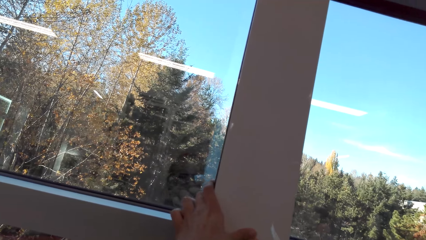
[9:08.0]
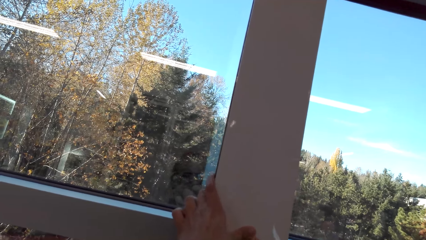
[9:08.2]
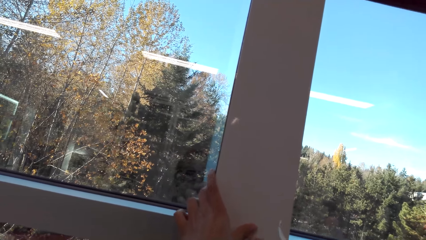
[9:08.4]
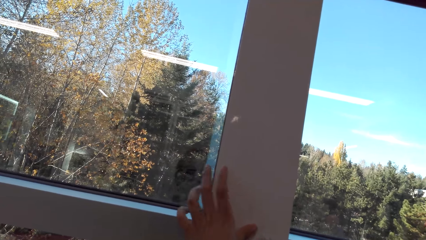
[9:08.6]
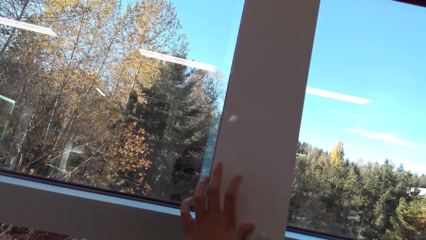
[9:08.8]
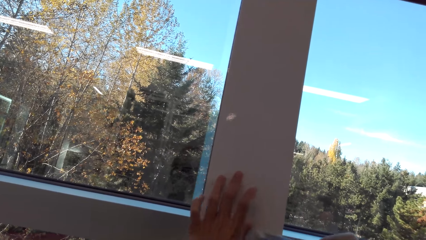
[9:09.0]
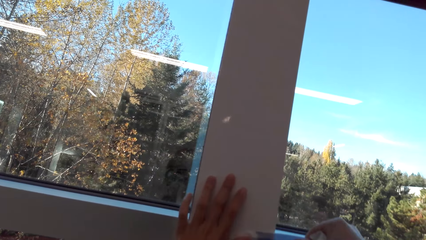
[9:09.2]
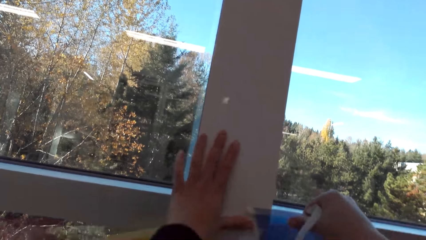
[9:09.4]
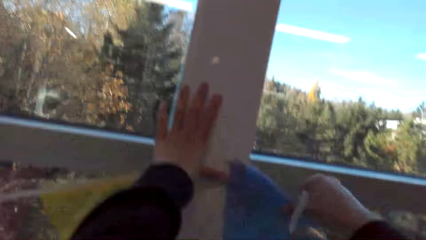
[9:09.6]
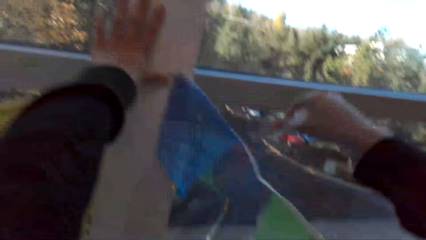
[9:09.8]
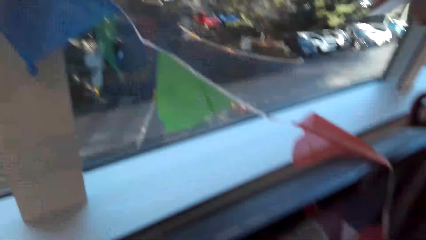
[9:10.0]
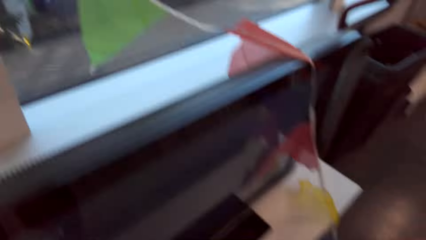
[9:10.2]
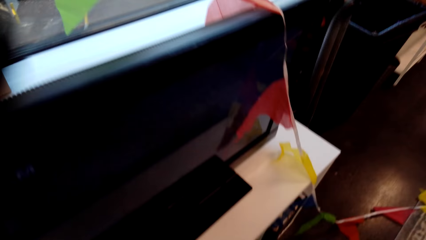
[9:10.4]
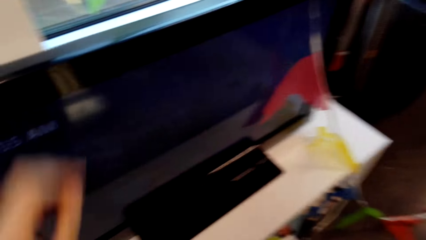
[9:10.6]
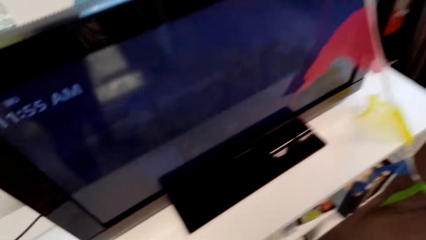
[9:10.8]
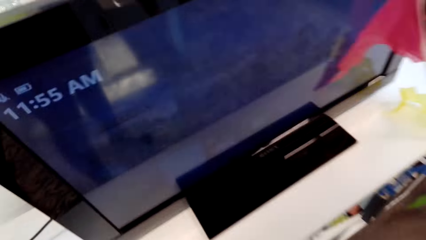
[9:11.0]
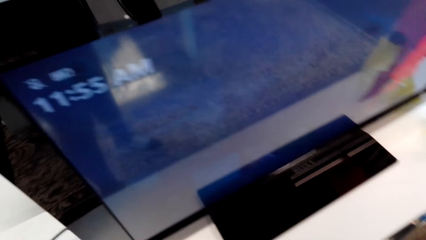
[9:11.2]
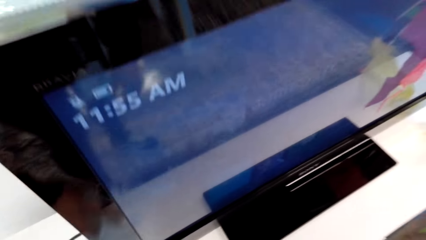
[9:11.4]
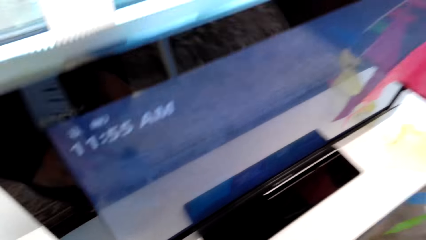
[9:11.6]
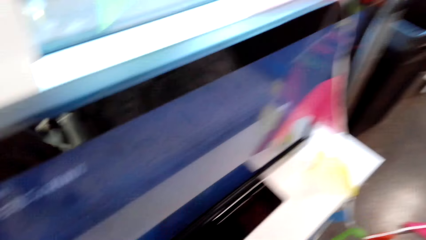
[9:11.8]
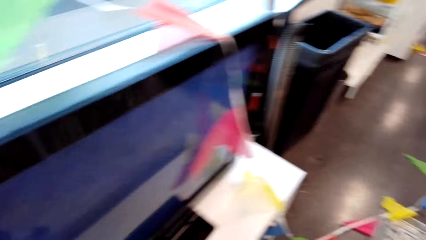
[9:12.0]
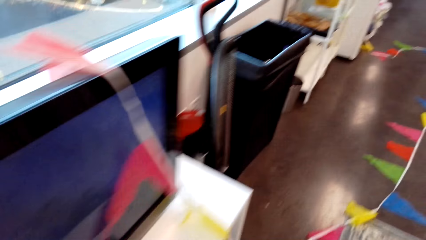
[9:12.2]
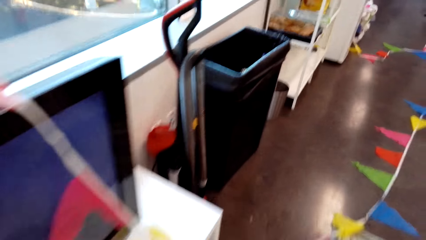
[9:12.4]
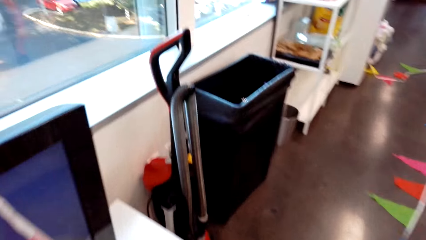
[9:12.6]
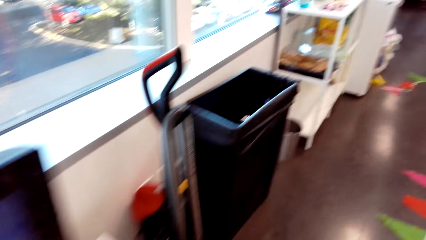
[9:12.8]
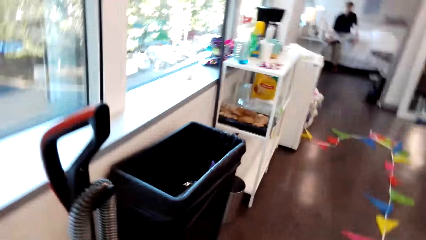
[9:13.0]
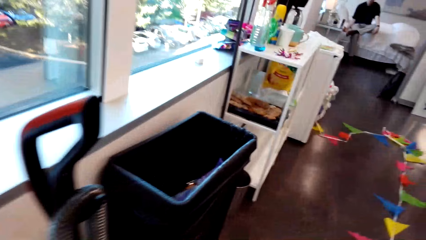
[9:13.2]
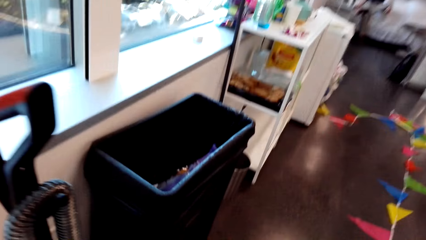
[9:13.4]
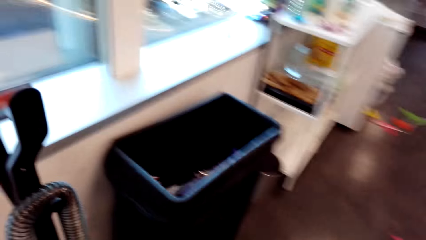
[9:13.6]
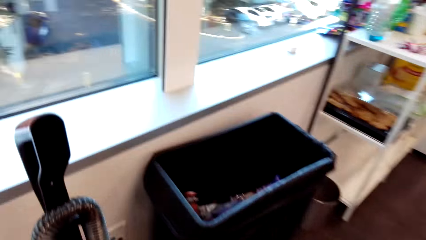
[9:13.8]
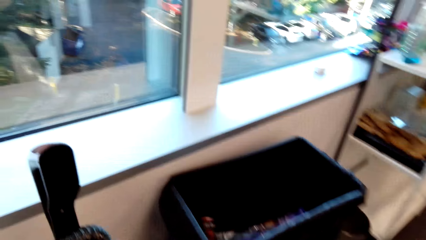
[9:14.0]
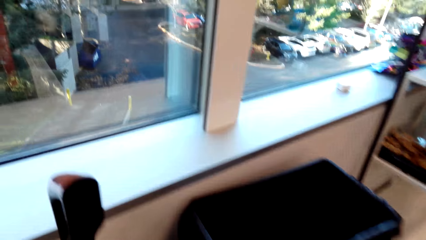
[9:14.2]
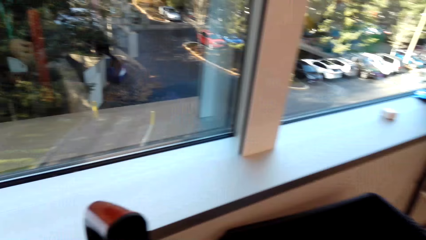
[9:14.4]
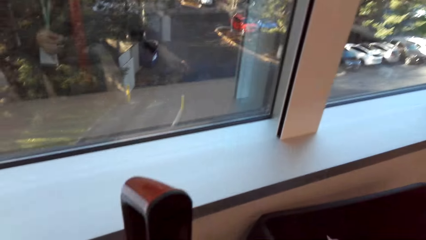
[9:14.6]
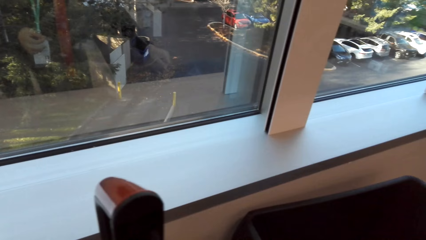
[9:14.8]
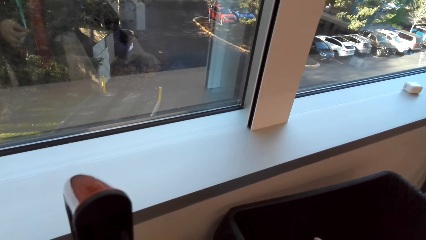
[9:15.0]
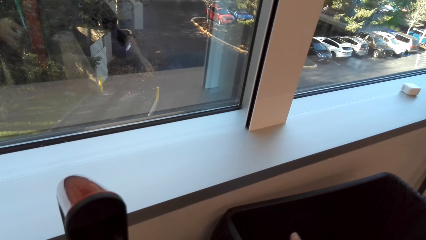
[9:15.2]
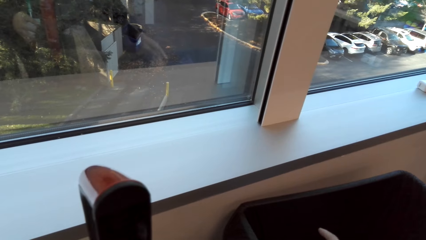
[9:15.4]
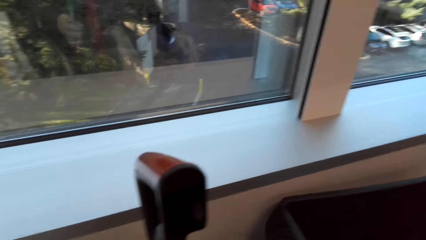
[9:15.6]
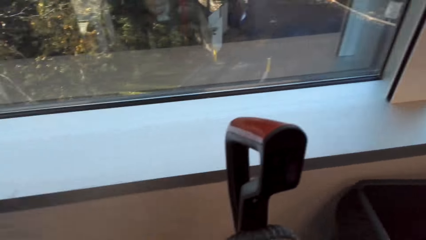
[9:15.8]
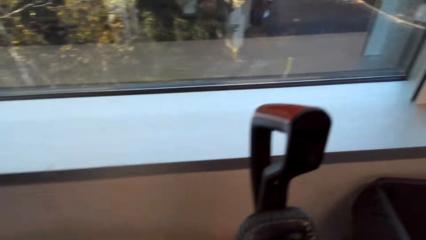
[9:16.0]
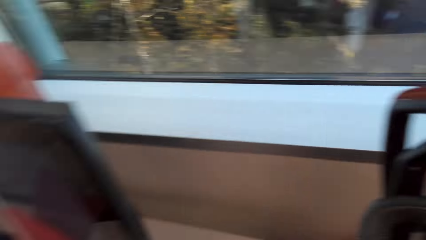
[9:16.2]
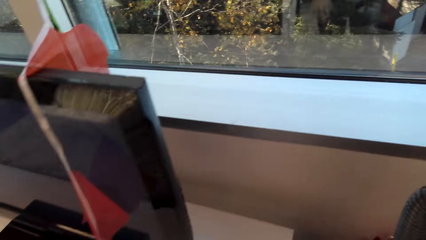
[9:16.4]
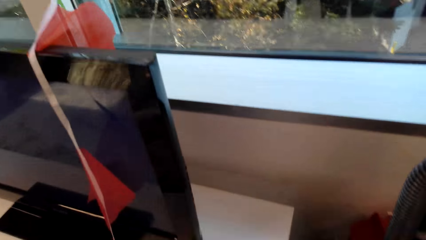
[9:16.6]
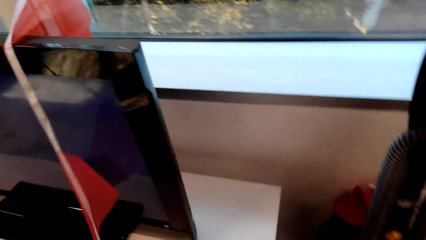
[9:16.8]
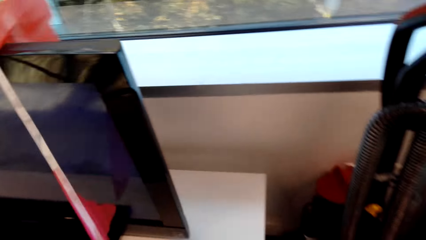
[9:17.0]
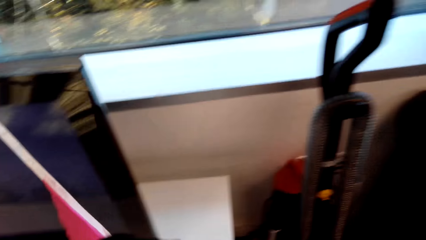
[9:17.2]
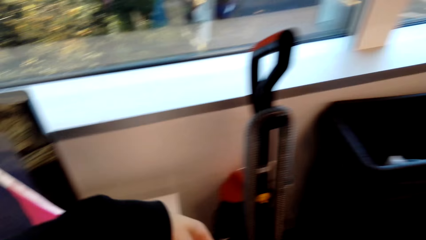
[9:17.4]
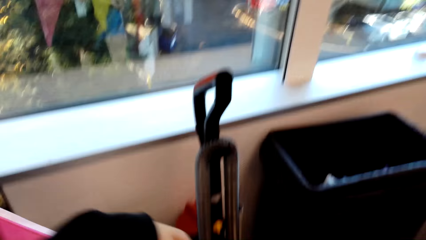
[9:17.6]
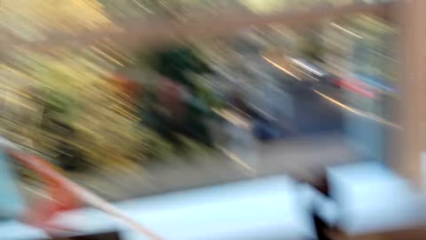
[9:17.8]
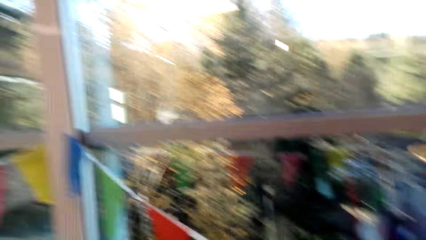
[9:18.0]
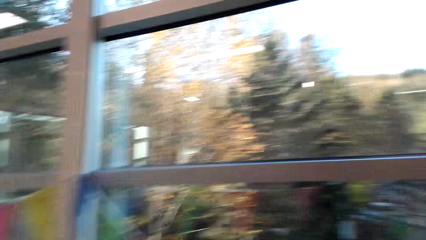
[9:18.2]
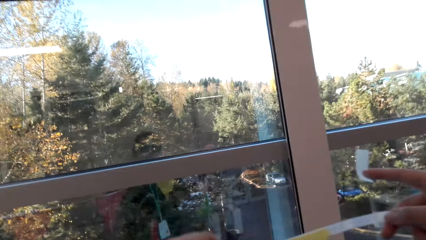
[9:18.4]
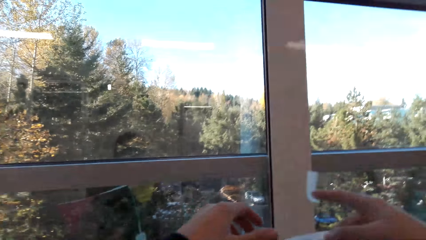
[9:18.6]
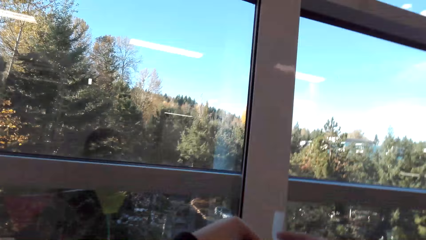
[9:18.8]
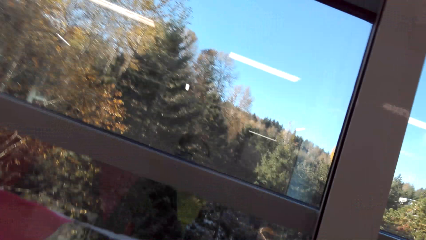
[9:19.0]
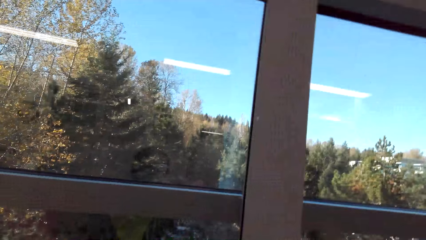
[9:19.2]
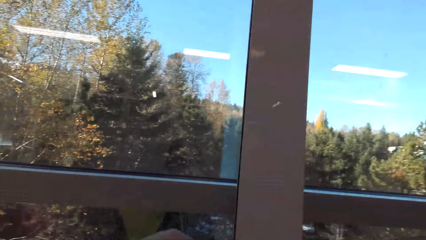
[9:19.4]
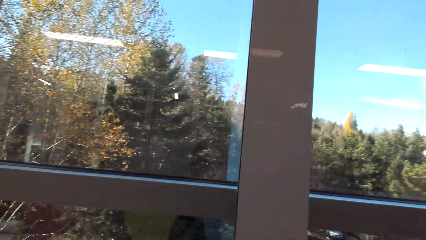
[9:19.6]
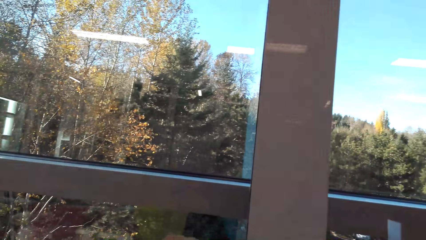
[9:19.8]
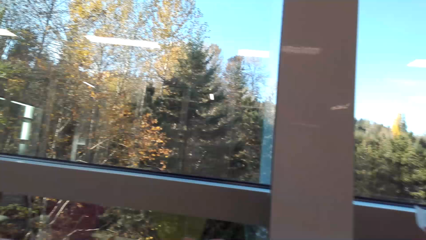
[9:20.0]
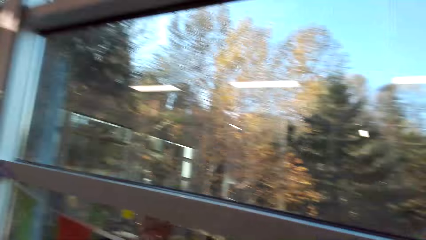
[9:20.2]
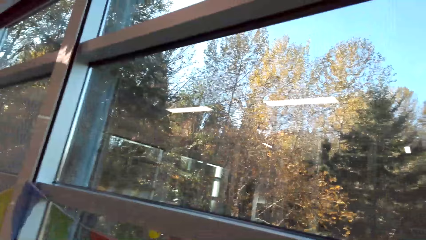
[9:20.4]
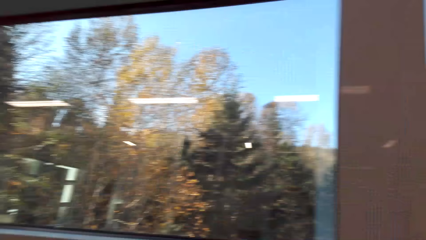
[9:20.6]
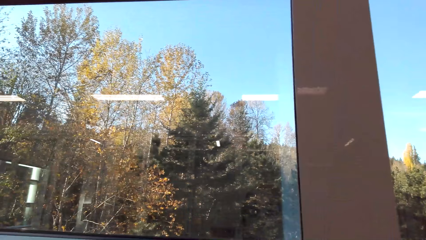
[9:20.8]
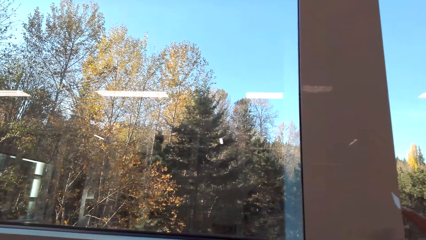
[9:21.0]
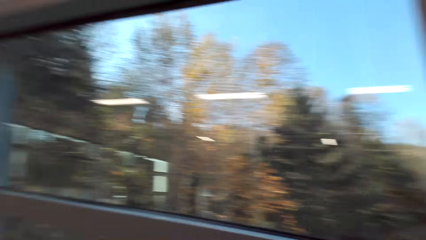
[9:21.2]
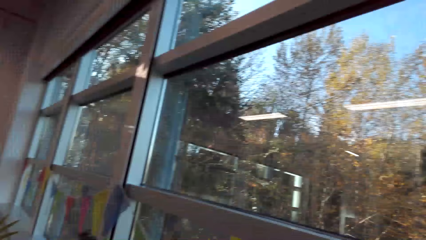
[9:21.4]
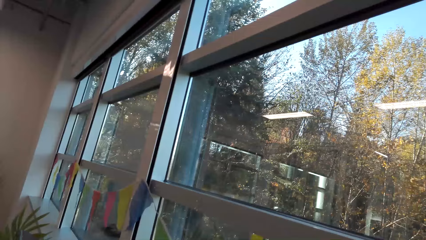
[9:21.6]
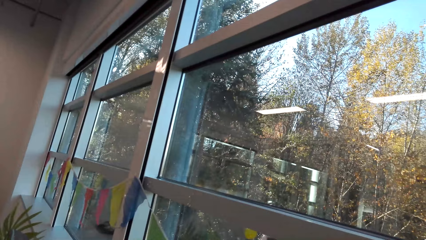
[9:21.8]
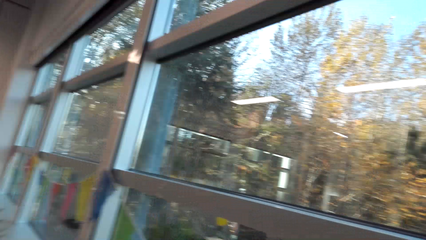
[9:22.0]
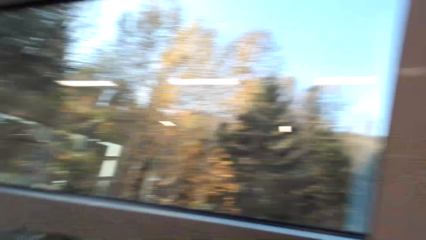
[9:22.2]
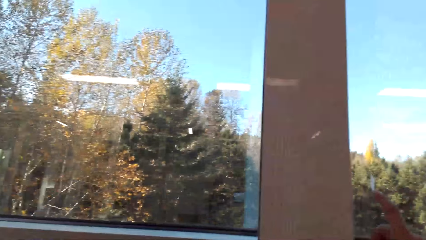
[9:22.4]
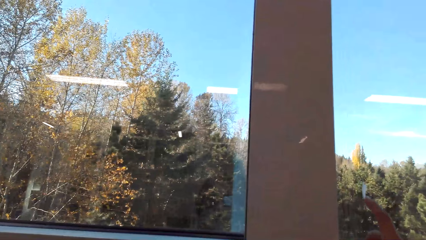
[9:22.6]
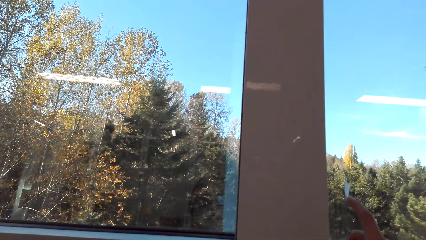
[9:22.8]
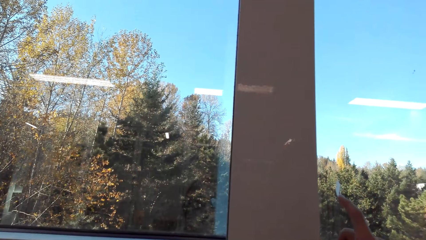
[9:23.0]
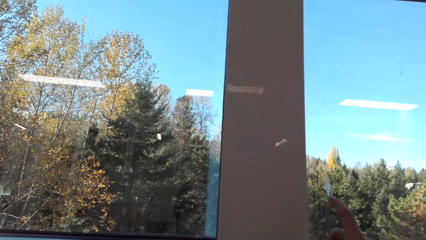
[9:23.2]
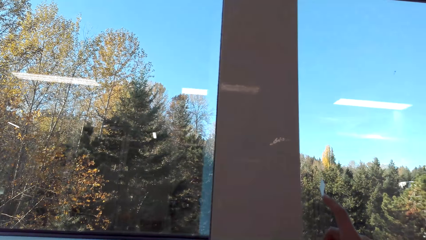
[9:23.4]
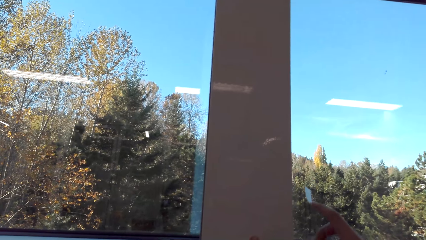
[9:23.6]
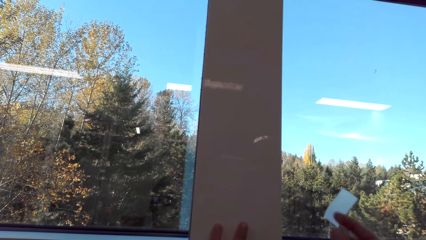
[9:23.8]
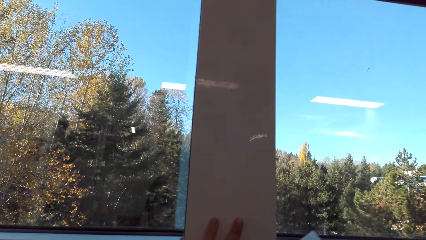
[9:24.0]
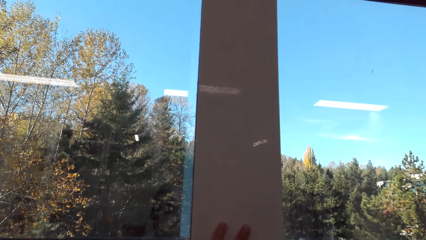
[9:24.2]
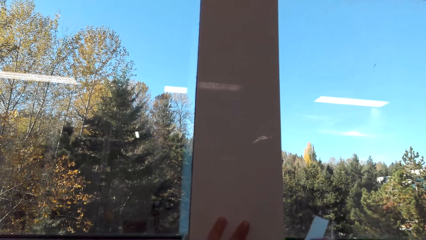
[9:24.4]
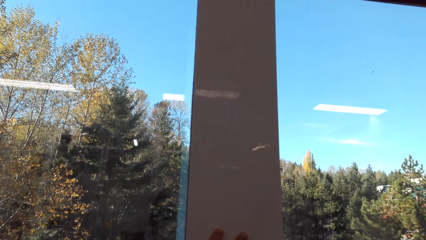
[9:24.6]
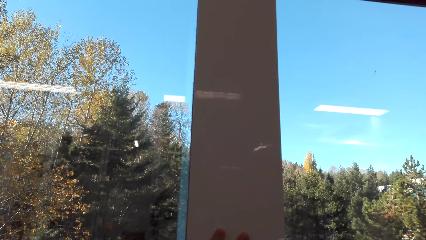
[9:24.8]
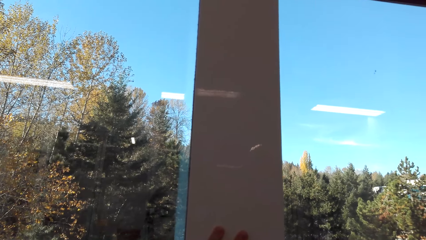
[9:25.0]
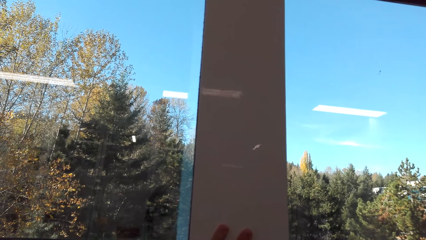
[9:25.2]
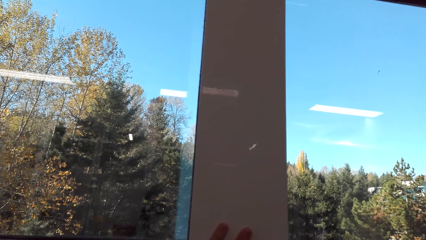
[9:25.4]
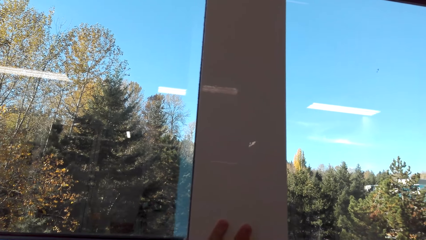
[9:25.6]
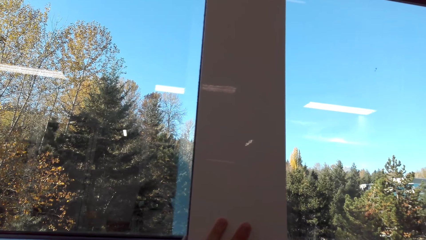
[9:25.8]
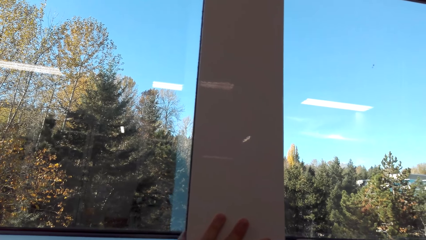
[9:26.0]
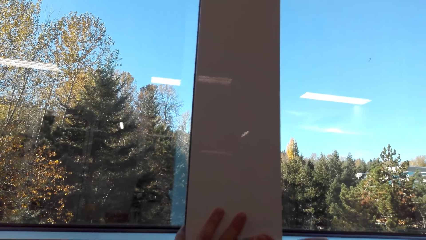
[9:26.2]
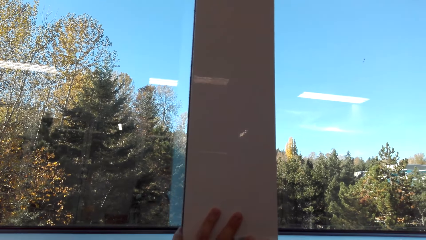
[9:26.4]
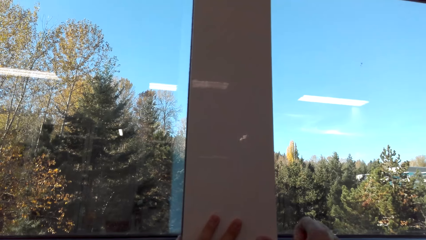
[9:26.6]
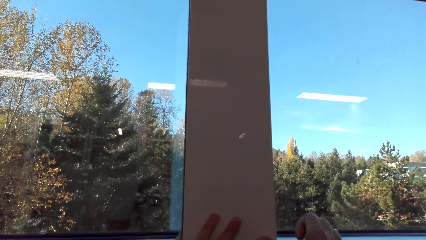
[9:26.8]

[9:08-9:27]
The camera wearer picks the party banner. They talk in the room and walk in the room. A man sits on the bed. The camera wearer picks the party banner. They place the party banner on the wall. They stick the party banner on the wall with a tape.
